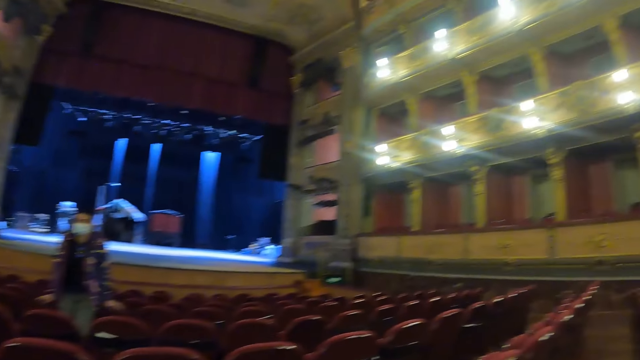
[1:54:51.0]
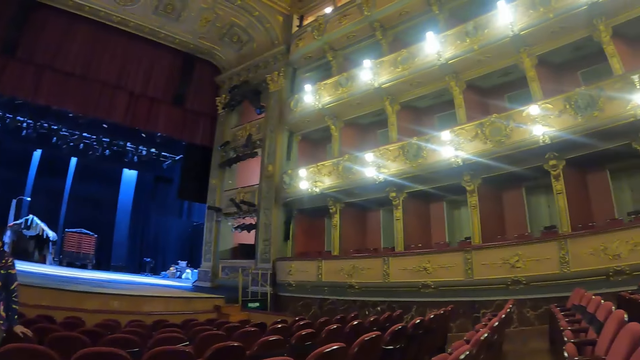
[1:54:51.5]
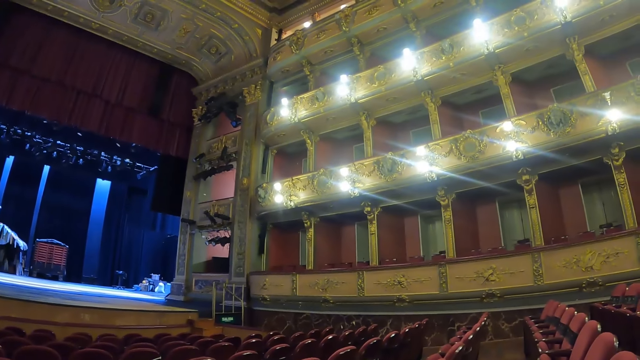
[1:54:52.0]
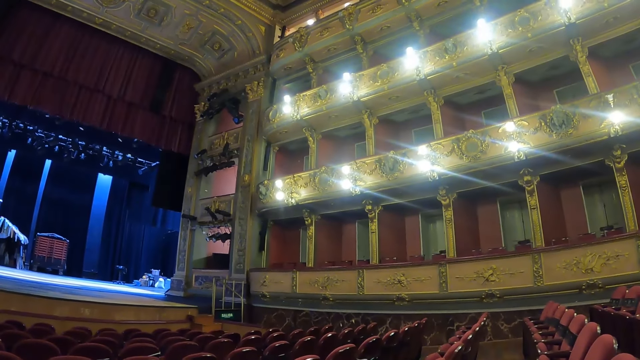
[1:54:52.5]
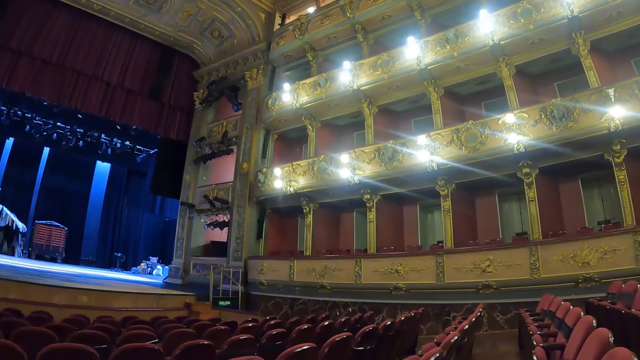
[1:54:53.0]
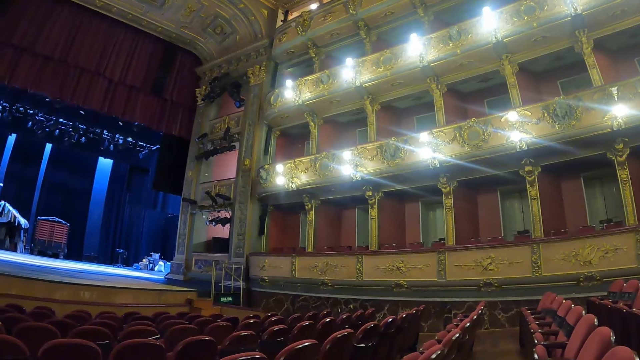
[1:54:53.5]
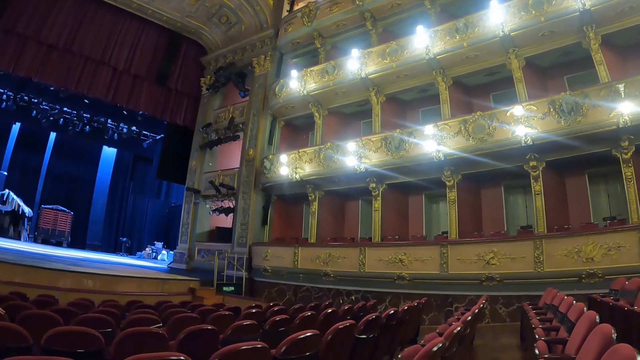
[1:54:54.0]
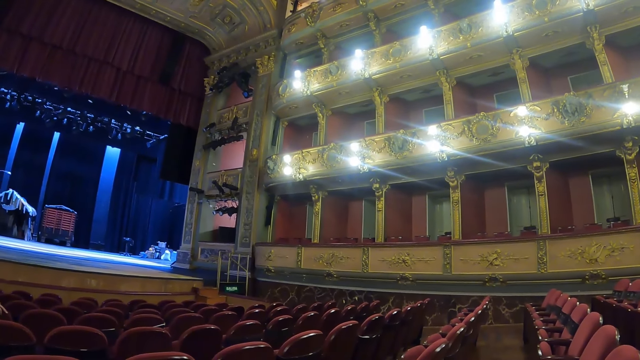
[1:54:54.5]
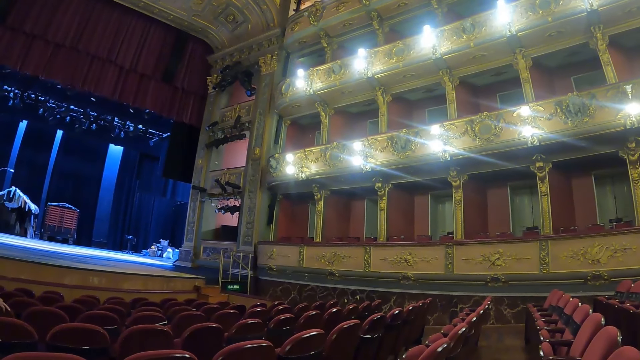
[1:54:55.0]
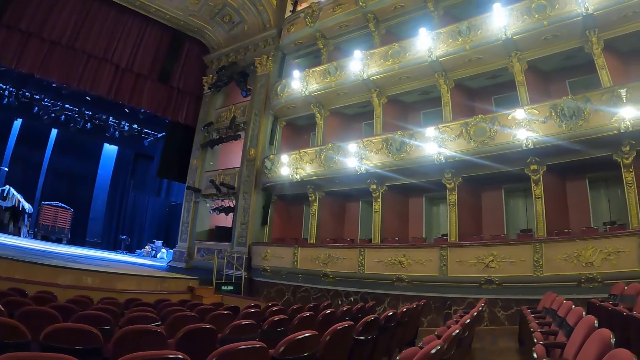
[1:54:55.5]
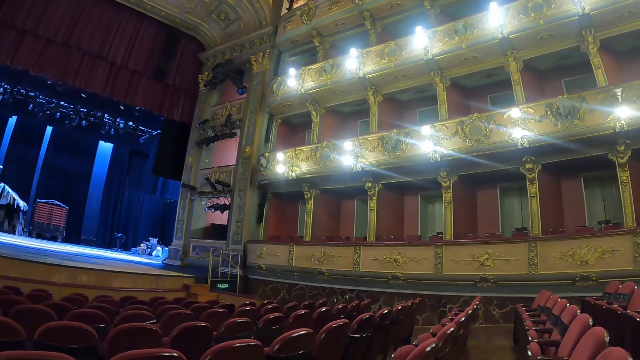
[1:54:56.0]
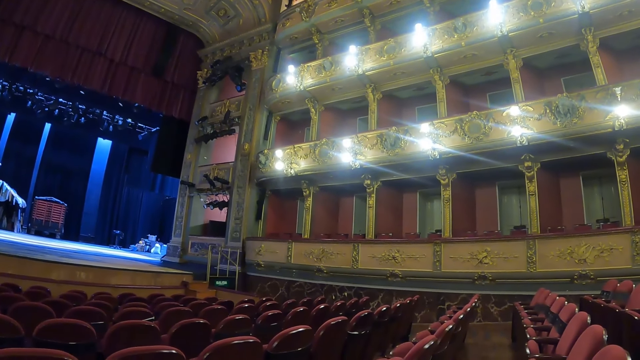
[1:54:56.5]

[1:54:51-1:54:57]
The camera wearer stares in the show room.

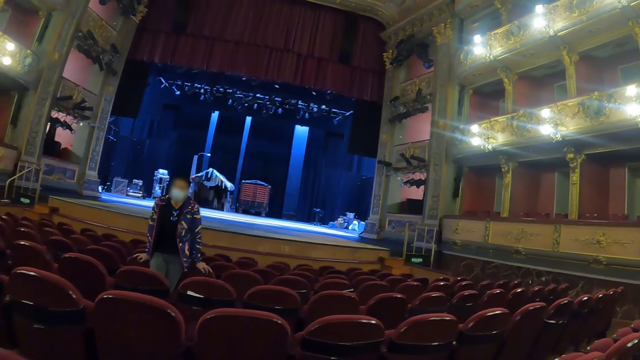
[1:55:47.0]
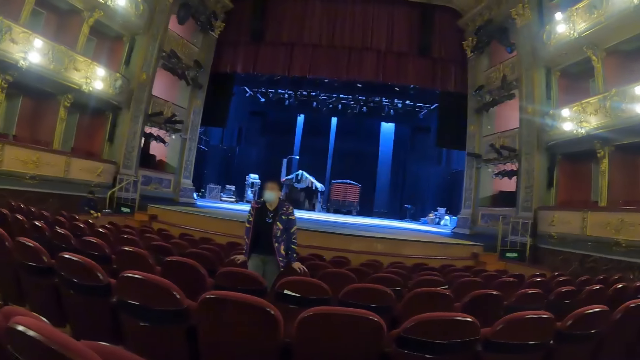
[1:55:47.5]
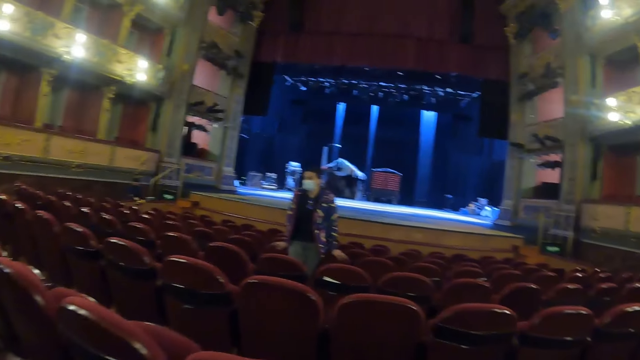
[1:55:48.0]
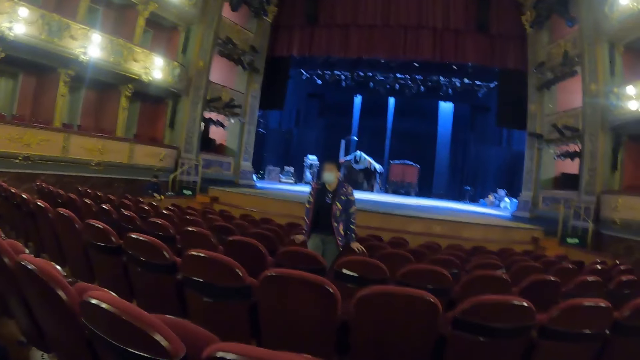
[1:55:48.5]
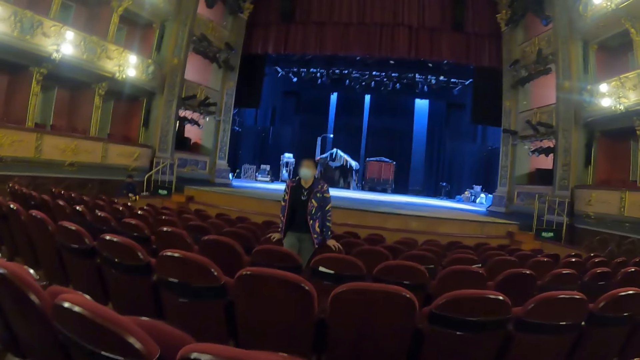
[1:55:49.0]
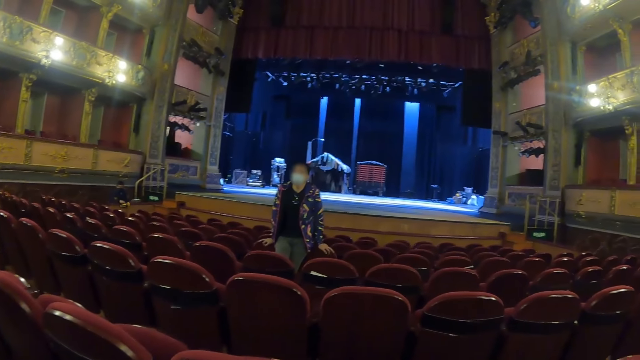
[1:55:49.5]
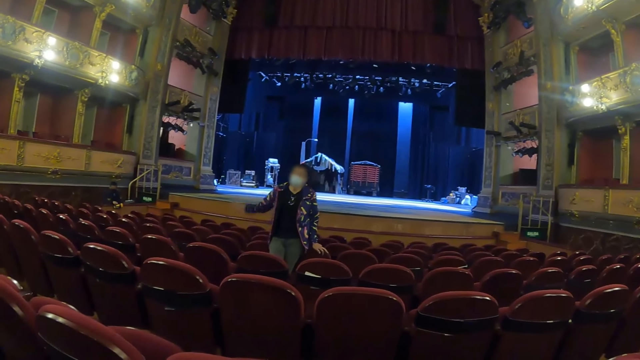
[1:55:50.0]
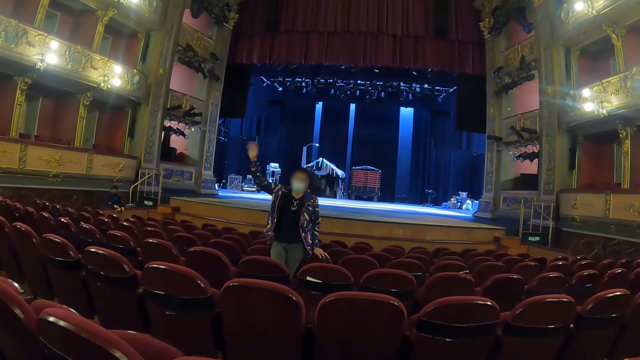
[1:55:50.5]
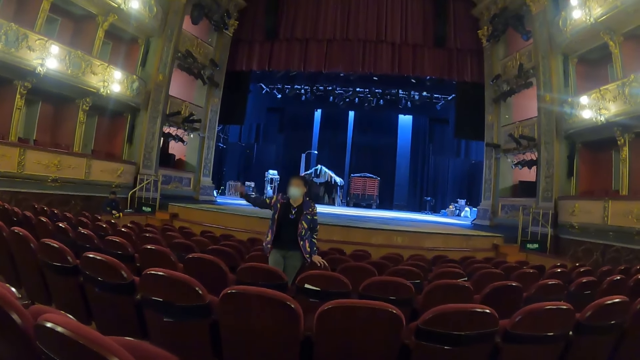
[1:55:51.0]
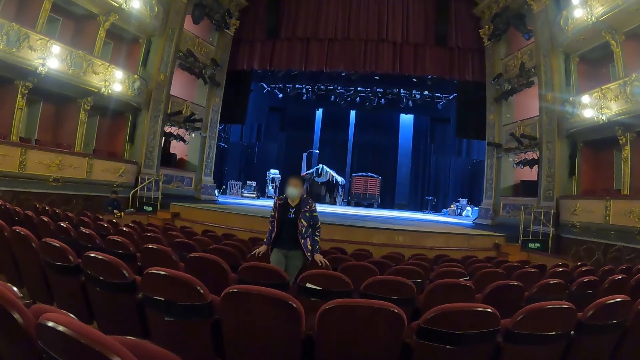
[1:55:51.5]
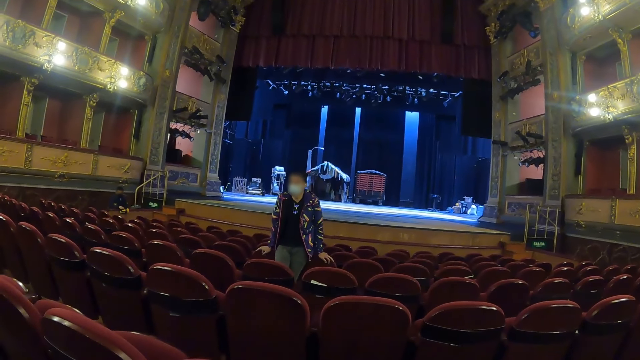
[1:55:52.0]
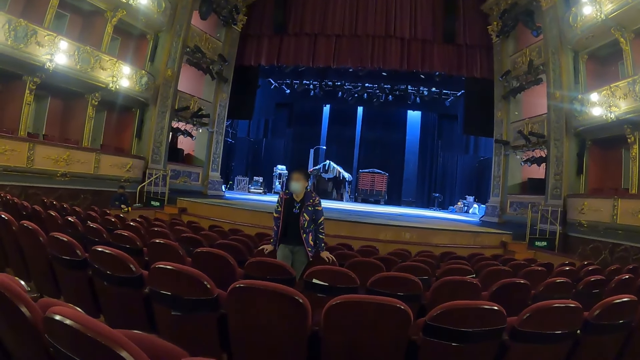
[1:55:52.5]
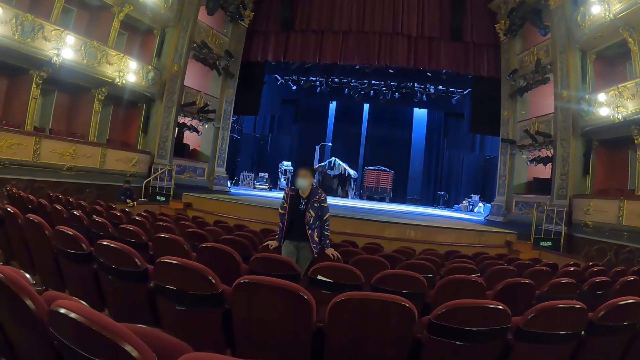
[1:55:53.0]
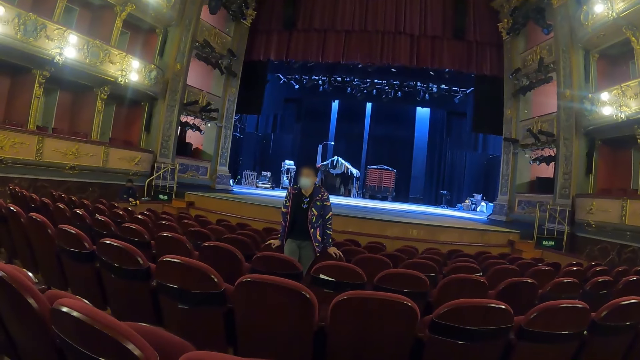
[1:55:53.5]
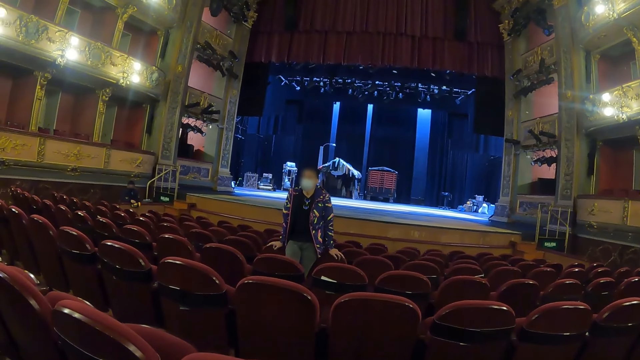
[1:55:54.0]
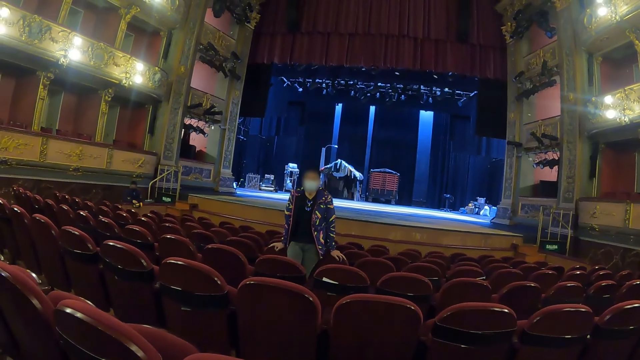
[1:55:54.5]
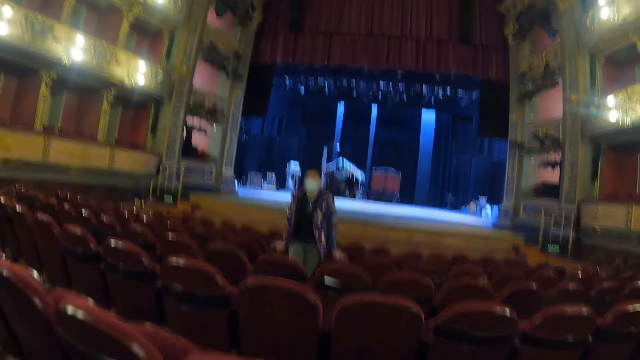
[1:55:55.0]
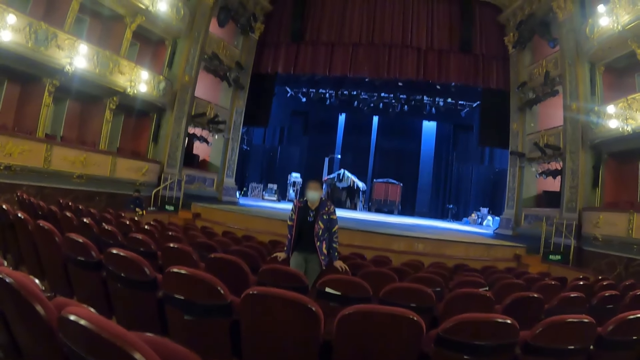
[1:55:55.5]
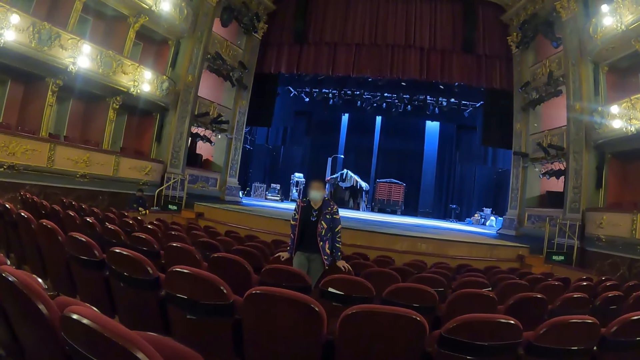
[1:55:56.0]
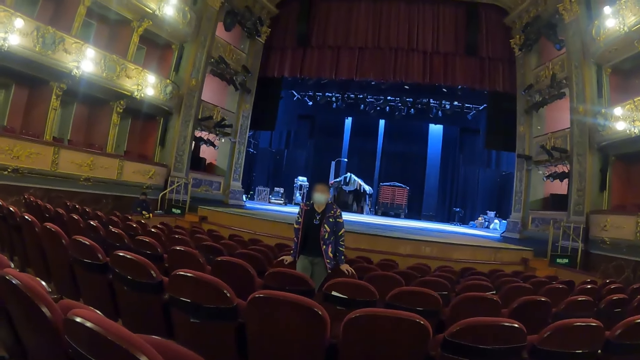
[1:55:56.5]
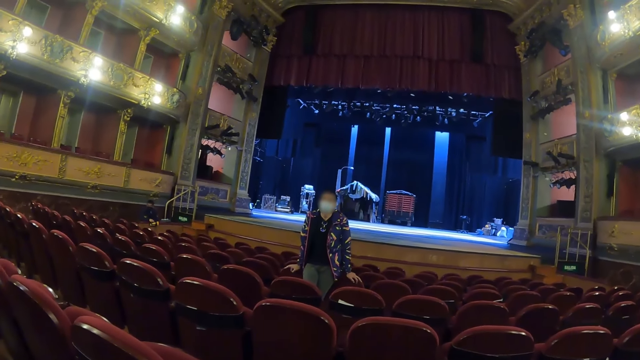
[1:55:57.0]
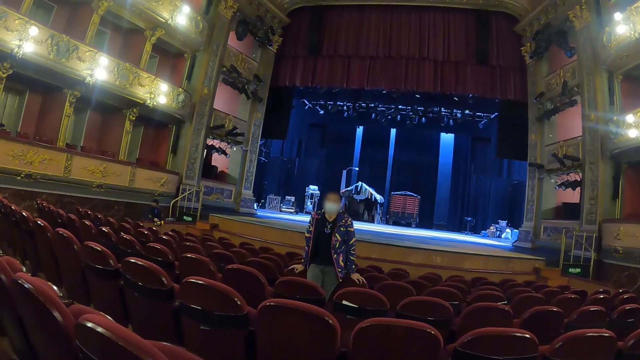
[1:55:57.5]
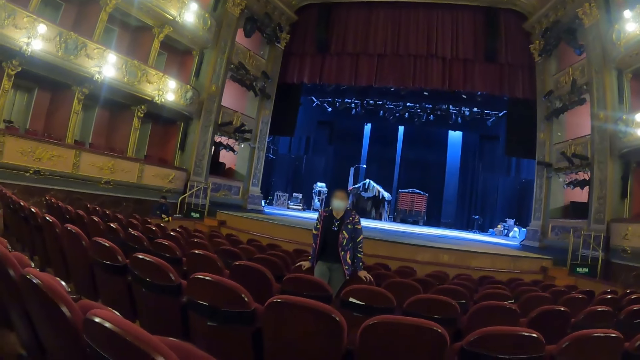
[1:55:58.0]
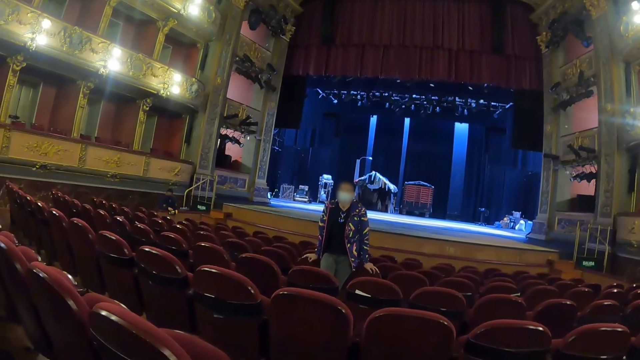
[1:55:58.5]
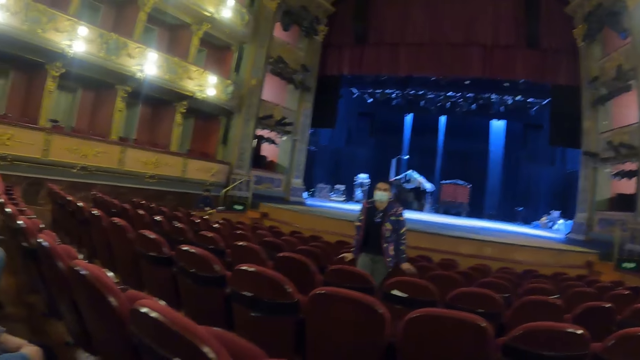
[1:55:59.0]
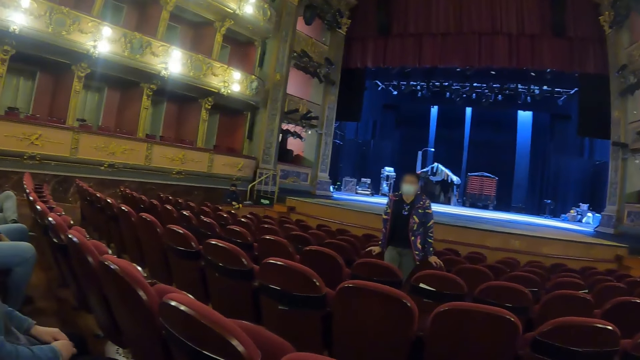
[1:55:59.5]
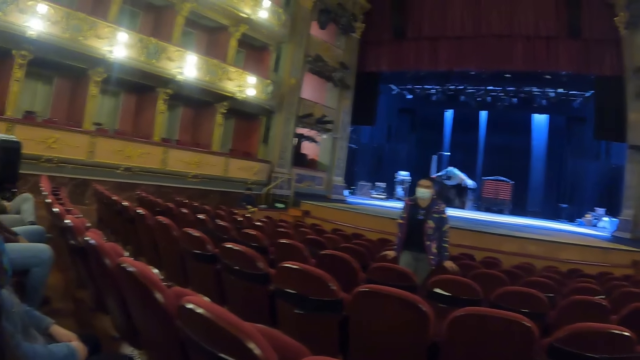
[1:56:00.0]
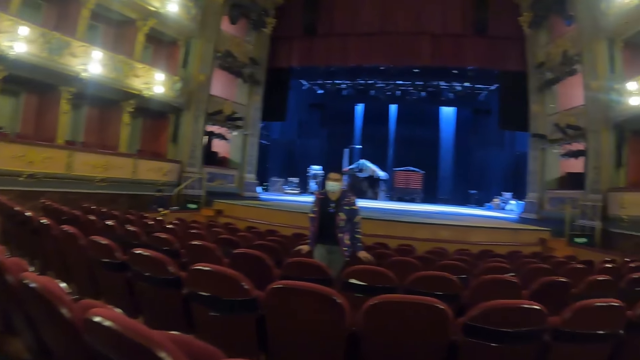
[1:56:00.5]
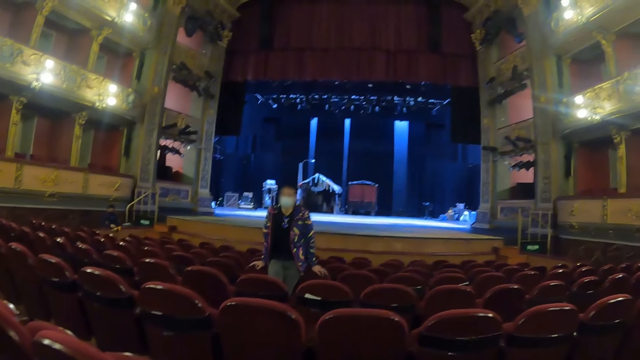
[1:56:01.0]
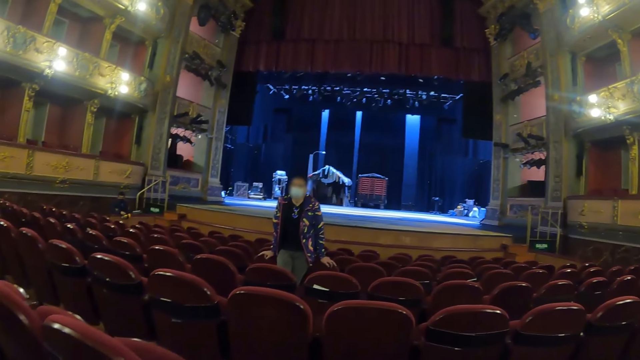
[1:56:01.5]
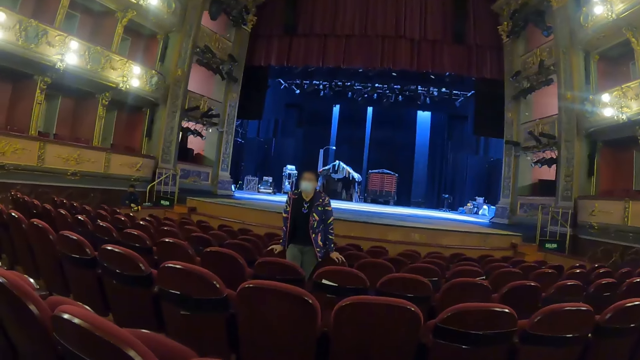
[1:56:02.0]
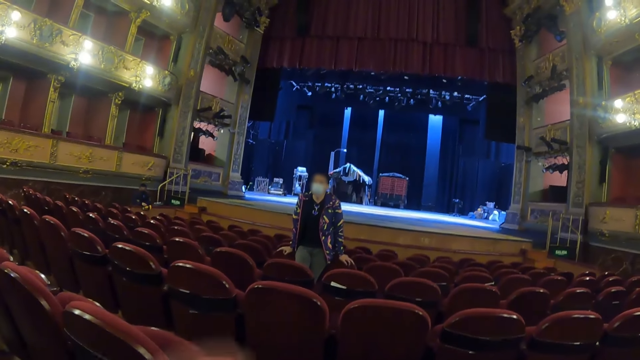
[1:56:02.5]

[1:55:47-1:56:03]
A man speaks. The camera wearer moves the right hand. They stare in the show room. They look around the theater.
